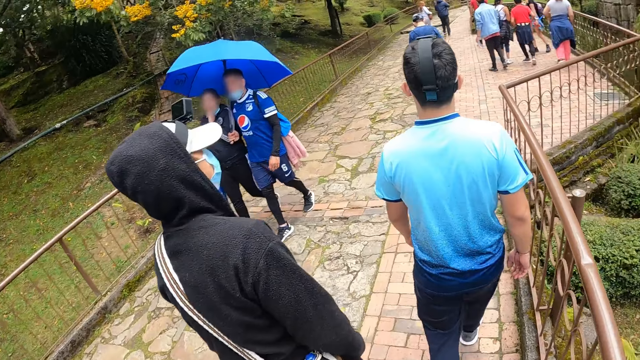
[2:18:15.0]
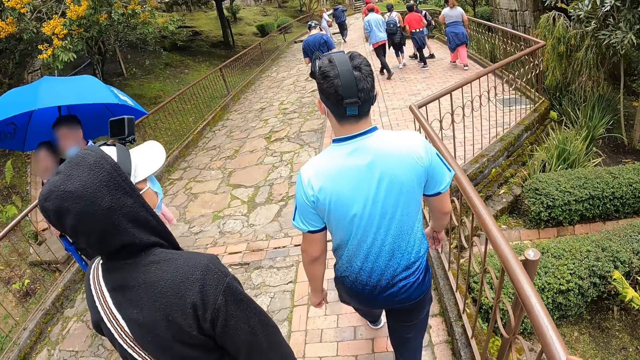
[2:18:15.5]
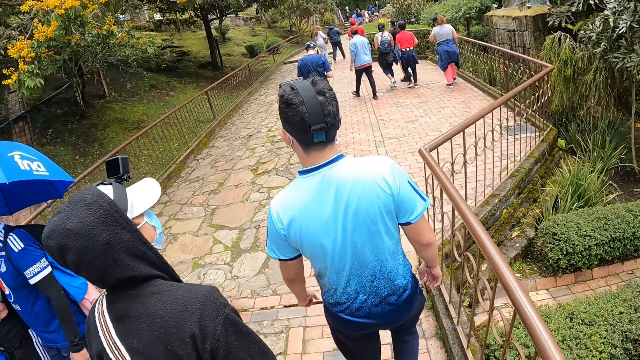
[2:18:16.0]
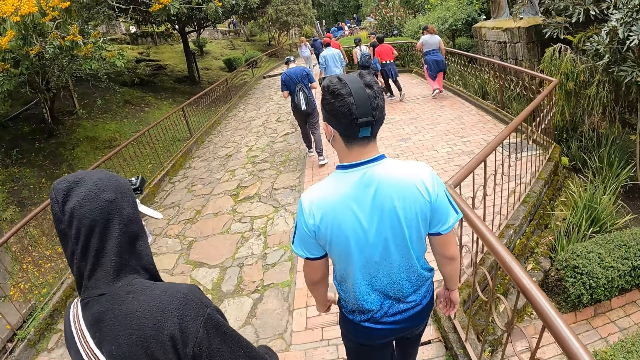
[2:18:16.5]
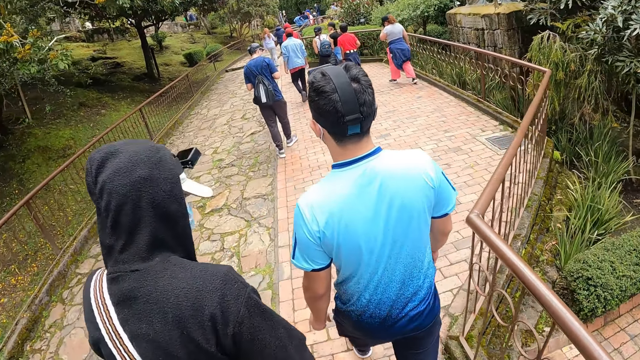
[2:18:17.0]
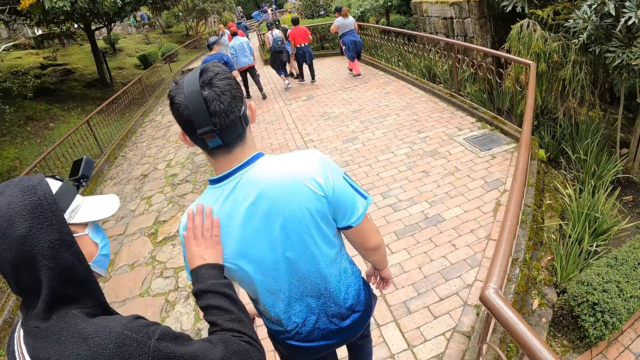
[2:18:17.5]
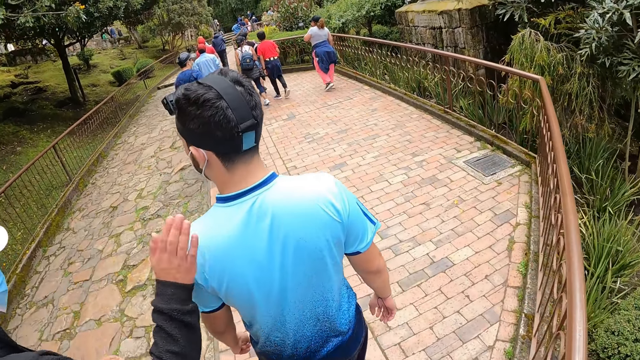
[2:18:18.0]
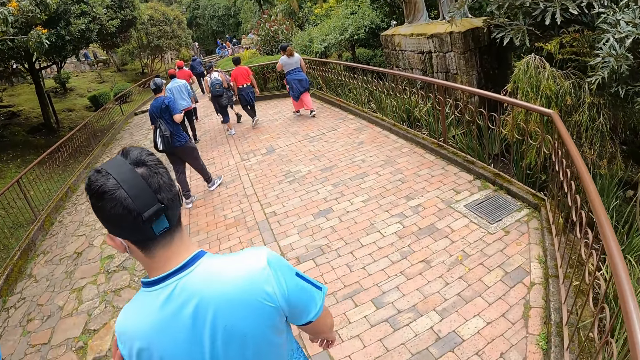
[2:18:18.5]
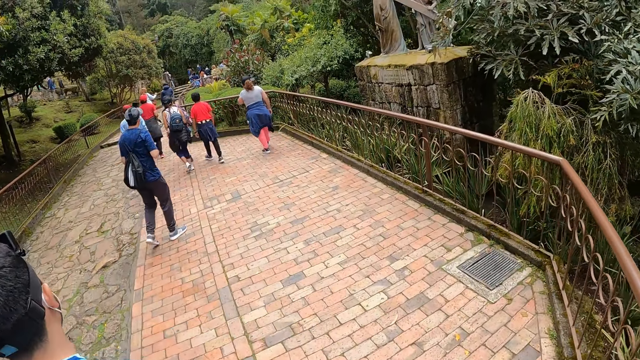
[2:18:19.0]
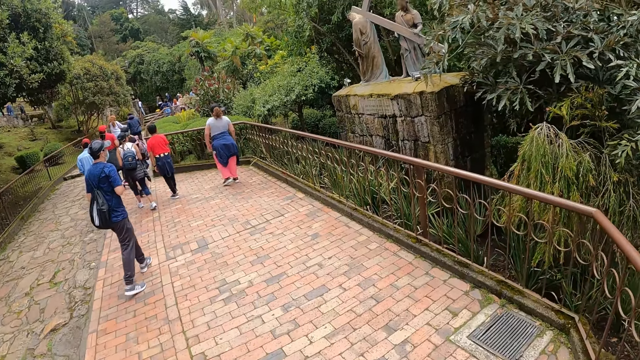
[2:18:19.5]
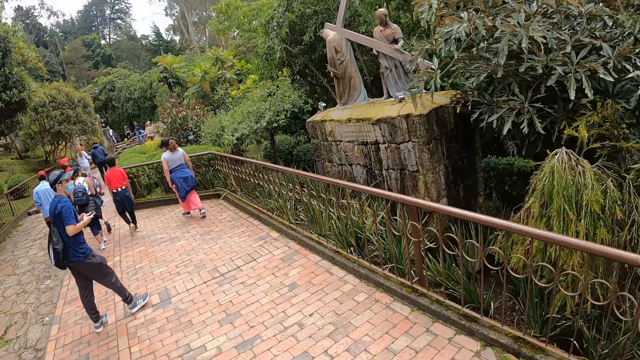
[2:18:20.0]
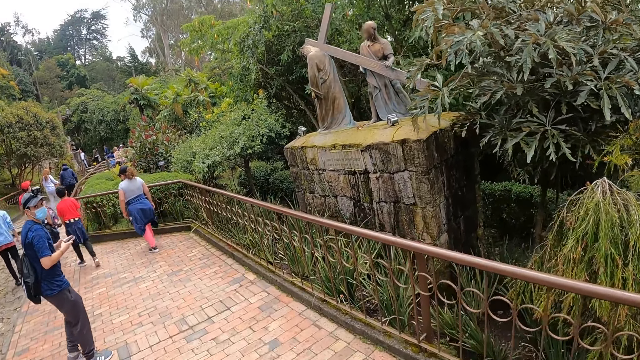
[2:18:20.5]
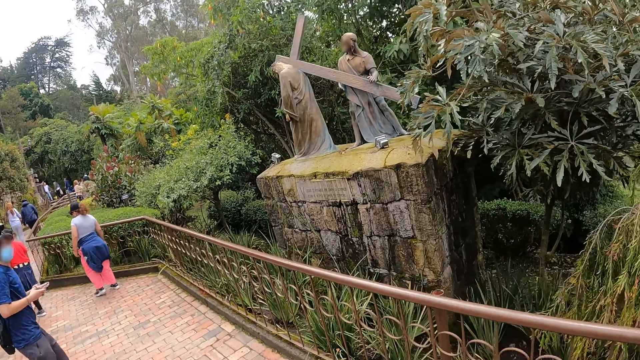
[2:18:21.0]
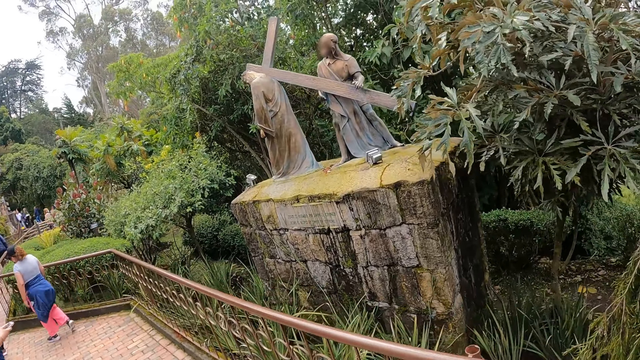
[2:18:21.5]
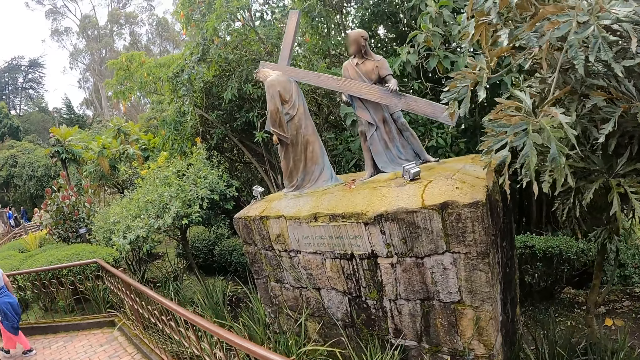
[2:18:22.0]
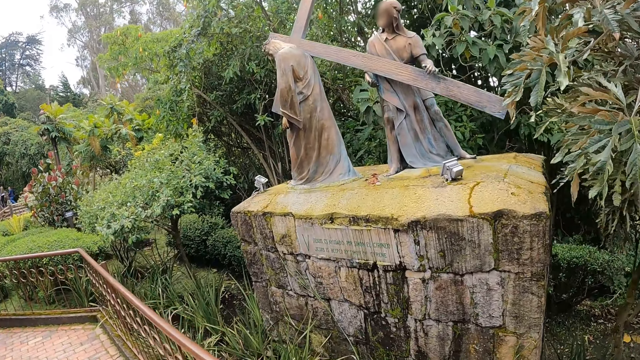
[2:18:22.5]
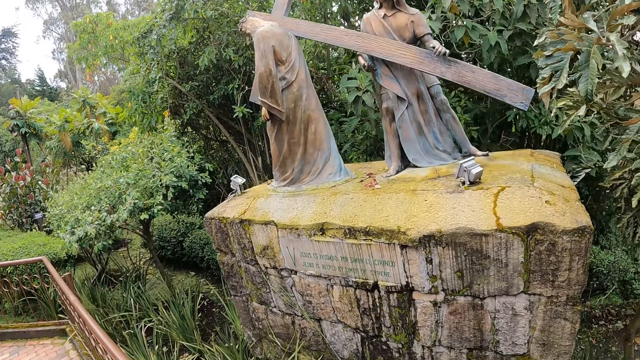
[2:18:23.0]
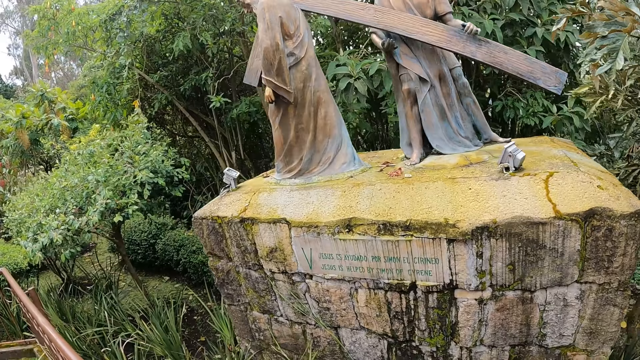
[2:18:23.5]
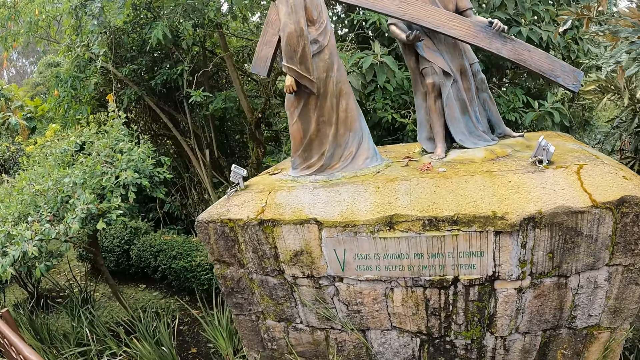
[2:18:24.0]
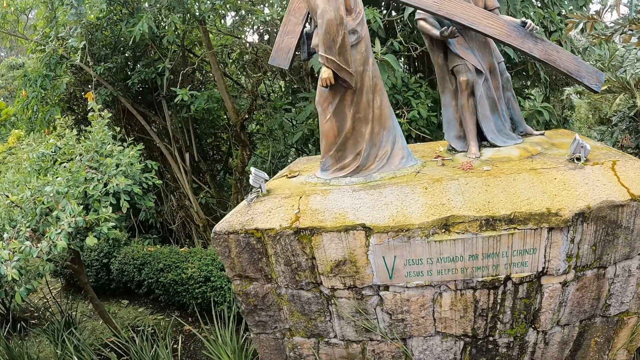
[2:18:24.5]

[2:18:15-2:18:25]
The man hits another man with his hands. The camera wearer walks towards two statues.

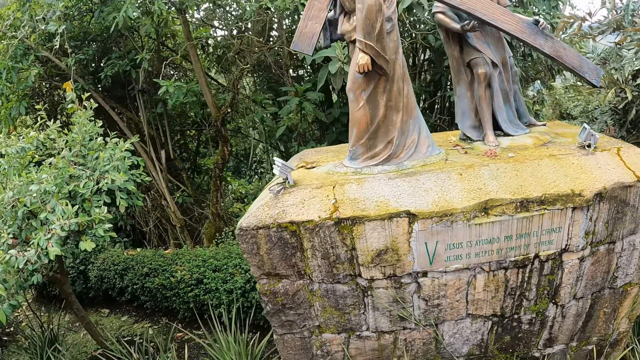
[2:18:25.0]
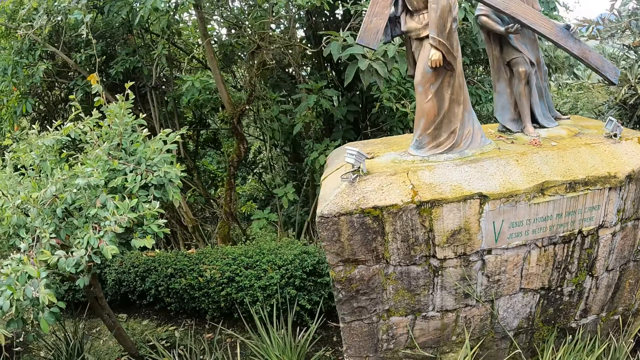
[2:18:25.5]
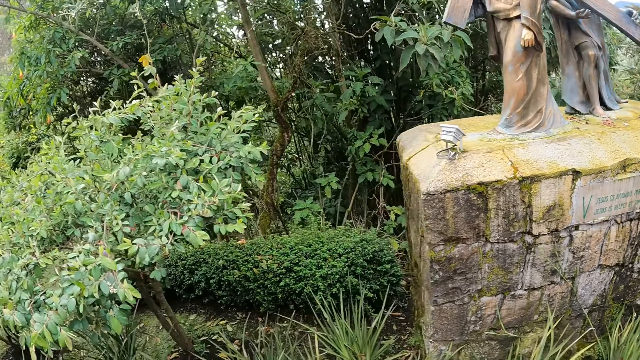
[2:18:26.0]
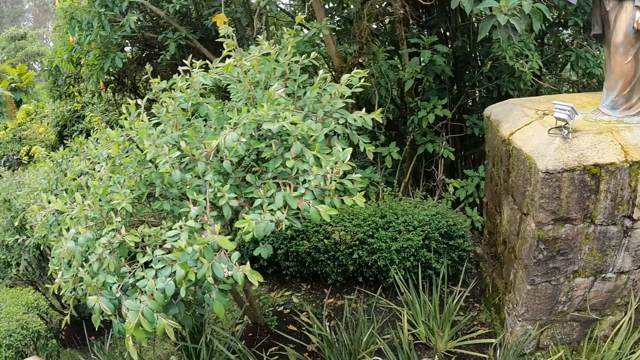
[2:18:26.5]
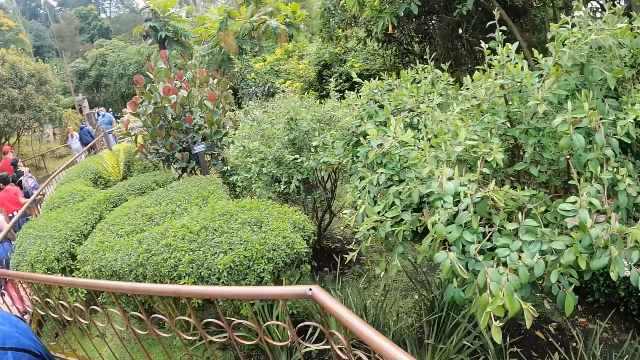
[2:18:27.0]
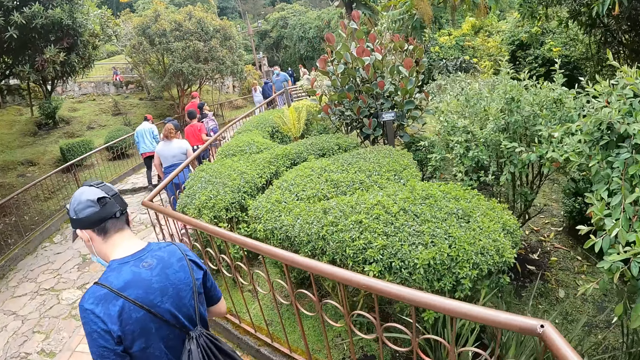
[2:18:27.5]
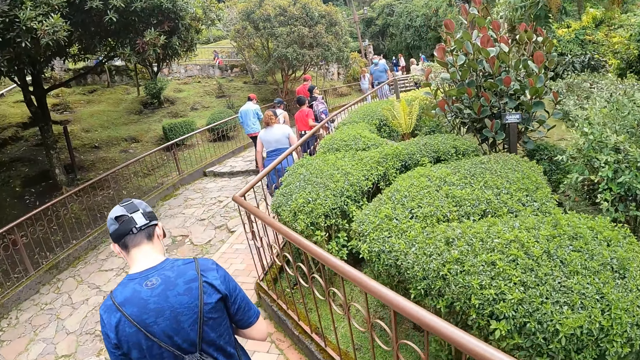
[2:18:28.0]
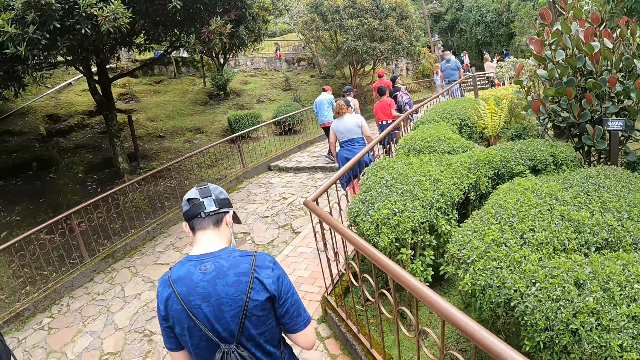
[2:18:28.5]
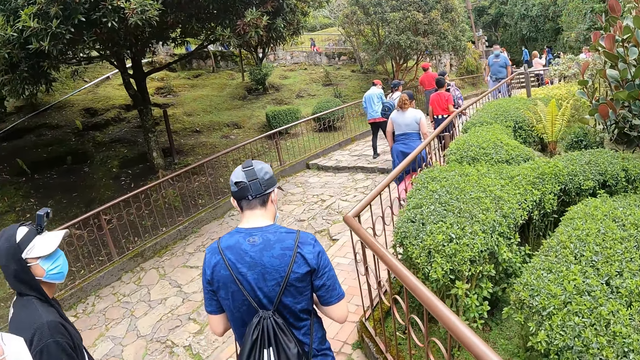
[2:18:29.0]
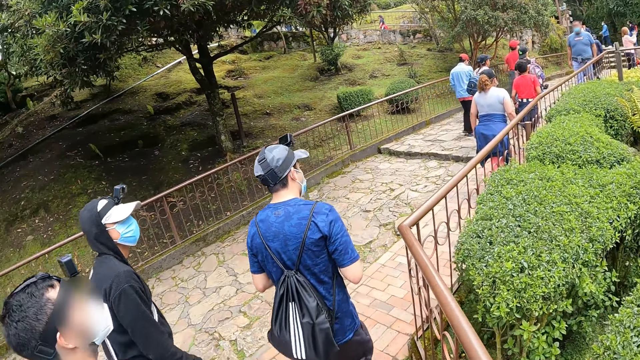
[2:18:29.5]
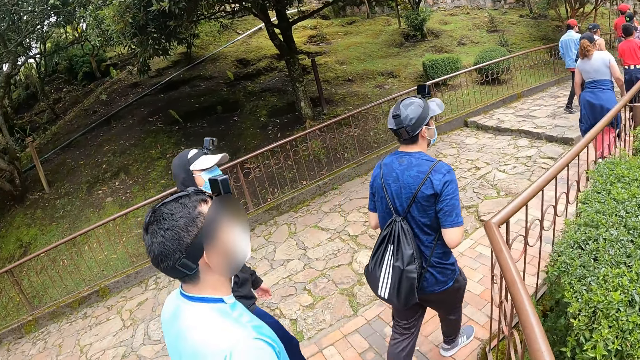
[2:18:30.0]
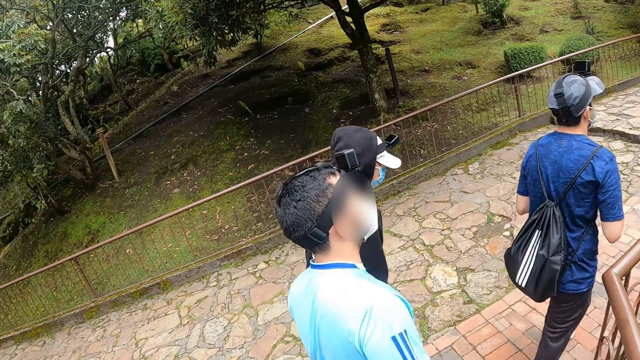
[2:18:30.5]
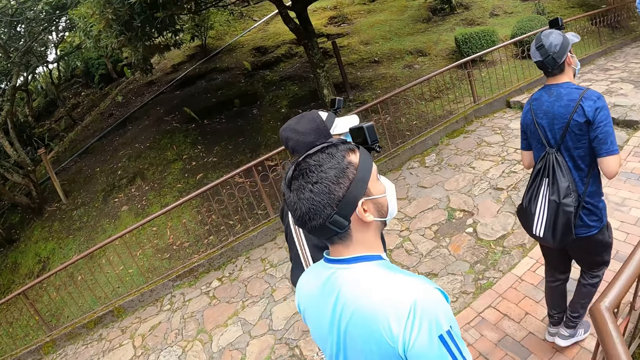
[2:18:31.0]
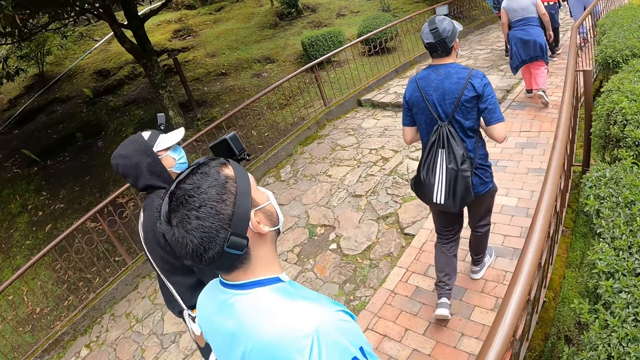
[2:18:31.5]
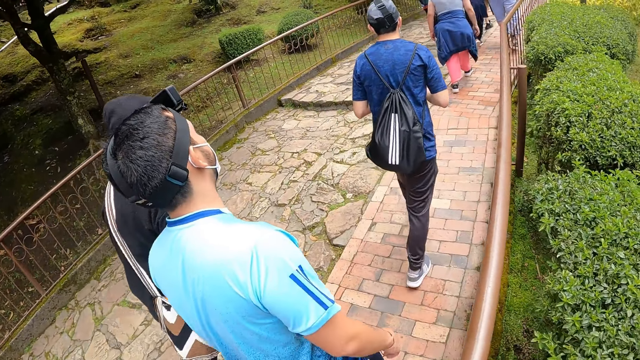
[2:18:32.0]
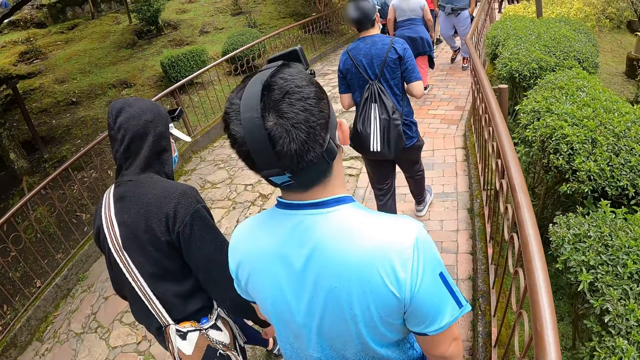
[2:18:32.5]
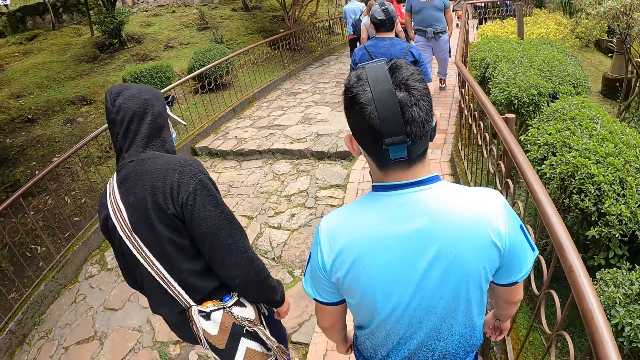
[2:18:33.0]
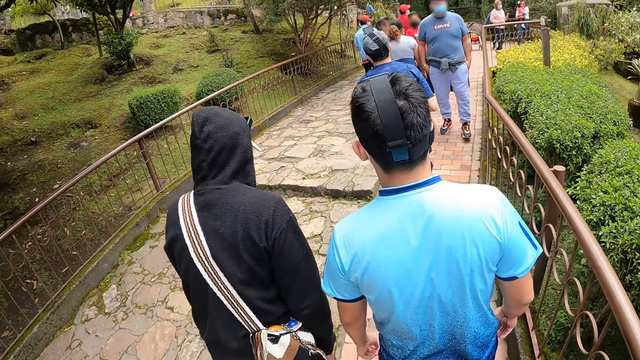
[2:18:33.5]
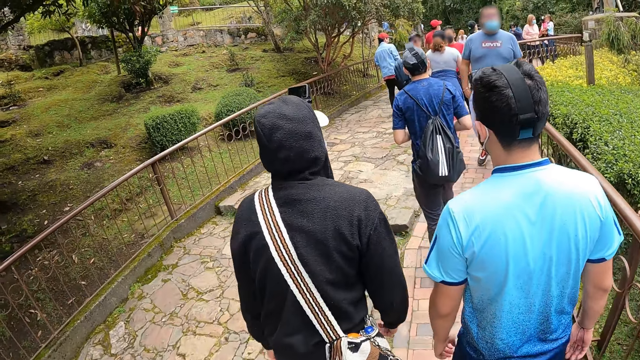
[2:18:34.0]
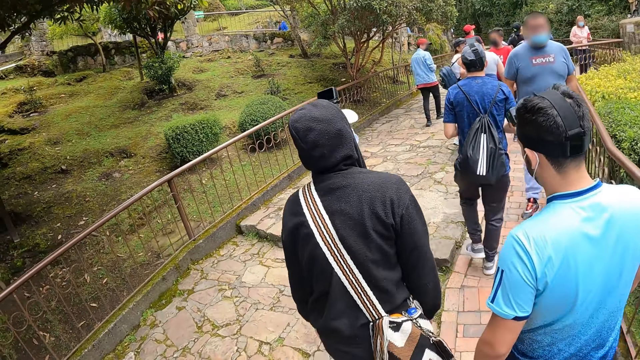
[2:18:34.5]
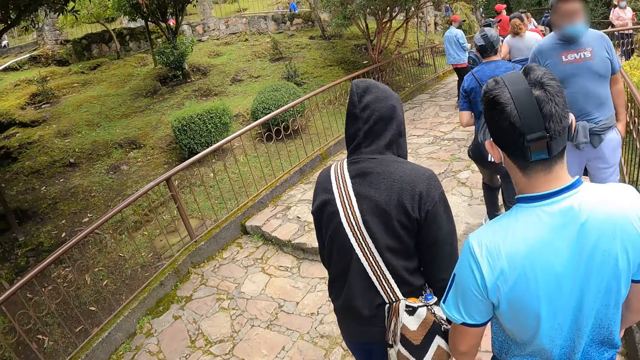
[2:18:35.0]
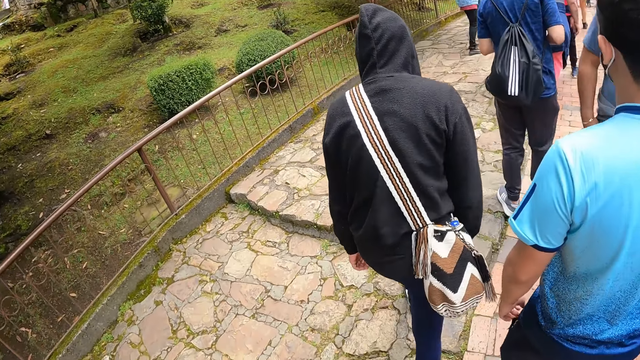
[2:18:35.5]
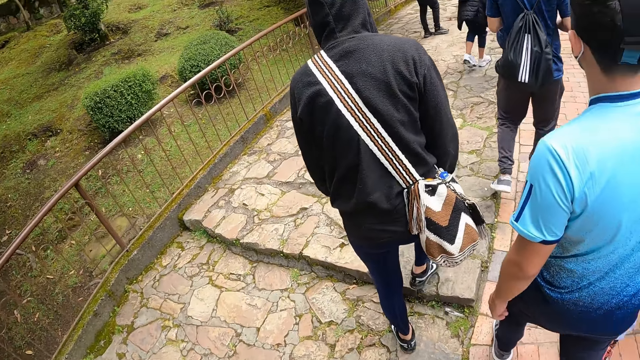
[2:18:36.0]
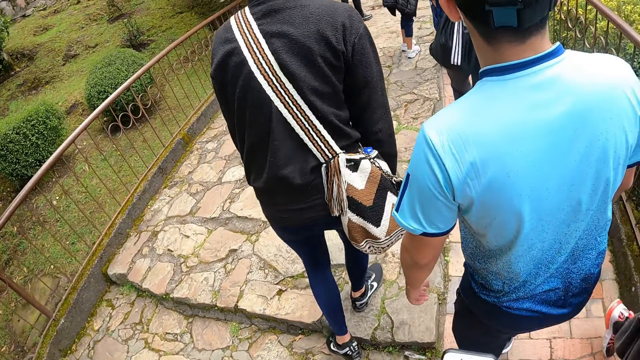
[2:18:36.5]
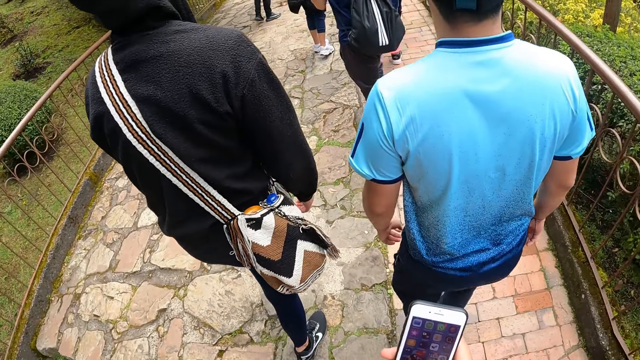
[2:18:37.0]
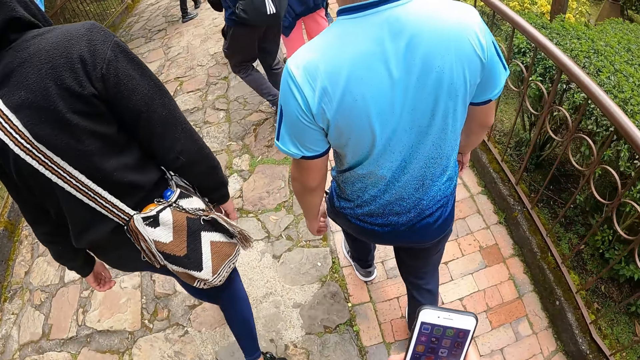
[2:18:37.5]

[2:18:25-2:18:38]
The camera wearer walks with a man, another man and a third man on the bridge. A man walks around. Another man walks around. Another man walks around. The camera wearer operates the phone with his hands.
